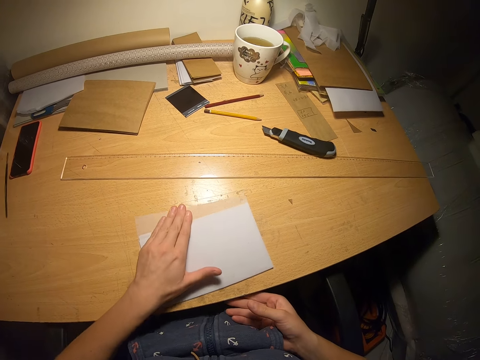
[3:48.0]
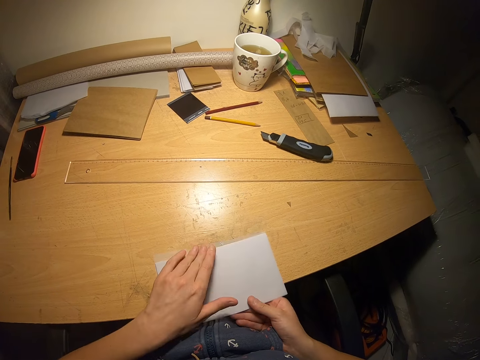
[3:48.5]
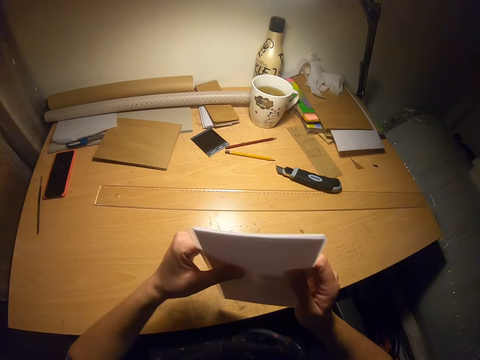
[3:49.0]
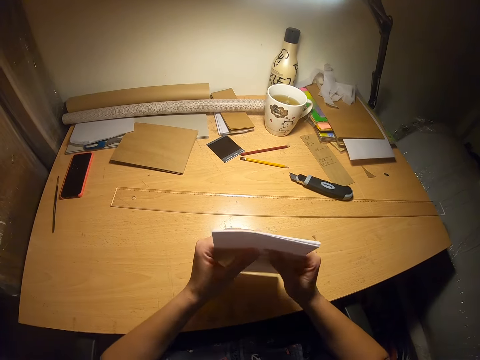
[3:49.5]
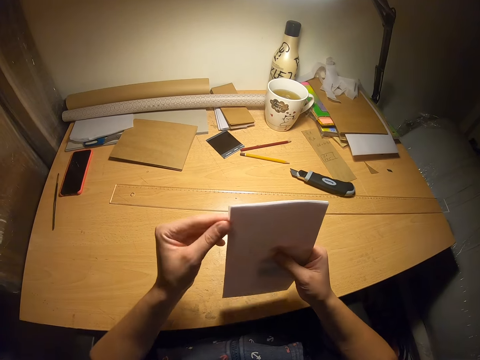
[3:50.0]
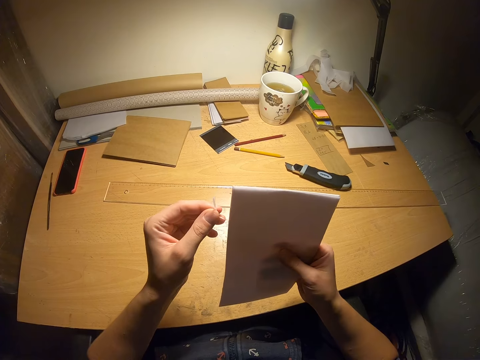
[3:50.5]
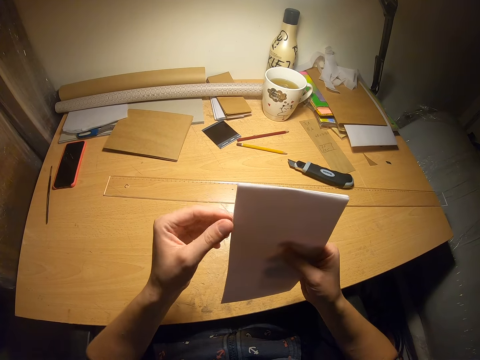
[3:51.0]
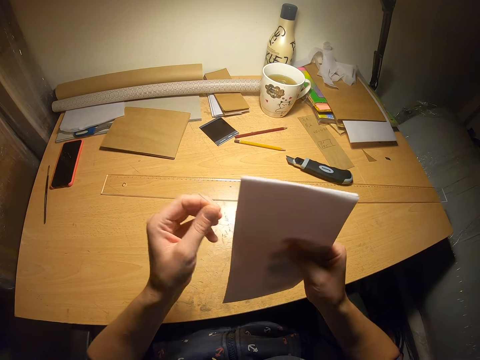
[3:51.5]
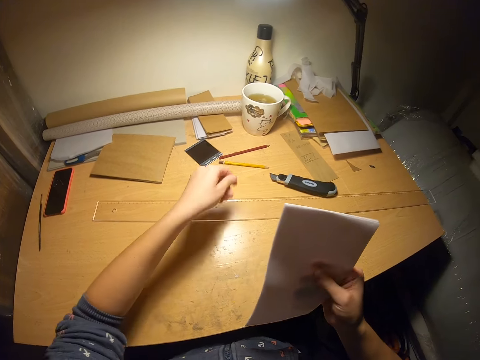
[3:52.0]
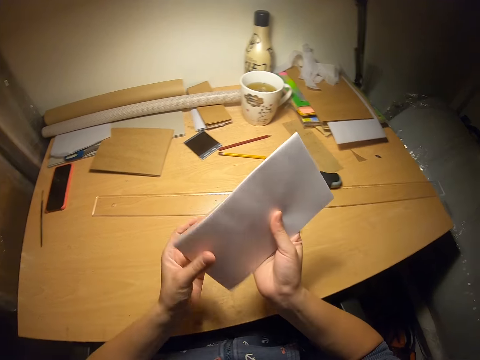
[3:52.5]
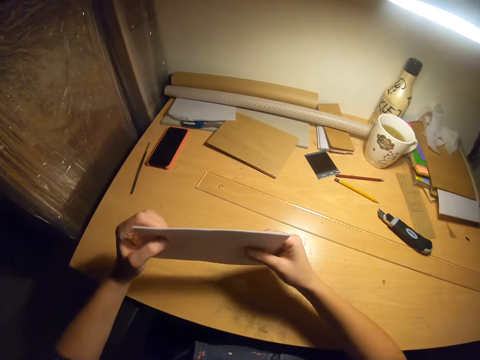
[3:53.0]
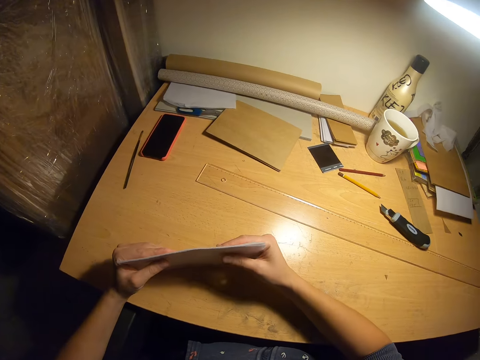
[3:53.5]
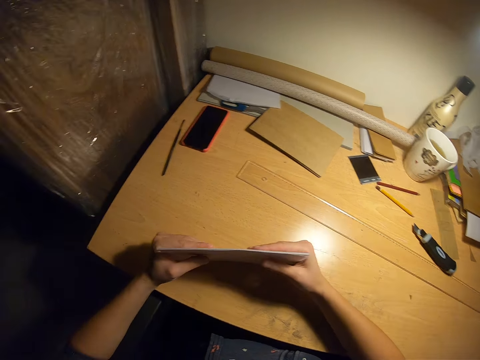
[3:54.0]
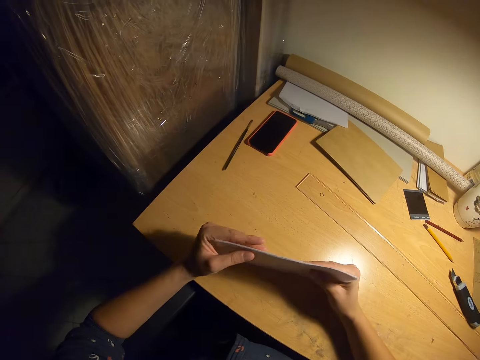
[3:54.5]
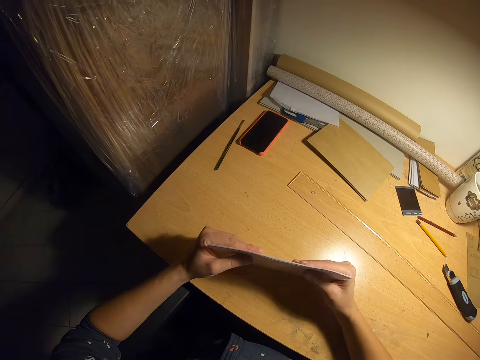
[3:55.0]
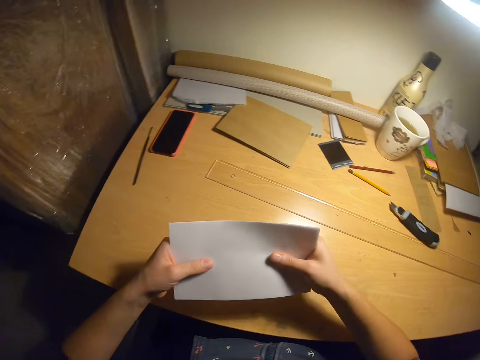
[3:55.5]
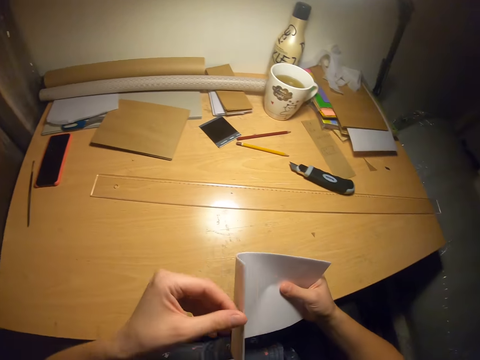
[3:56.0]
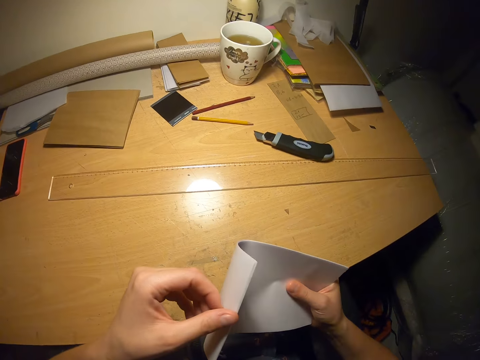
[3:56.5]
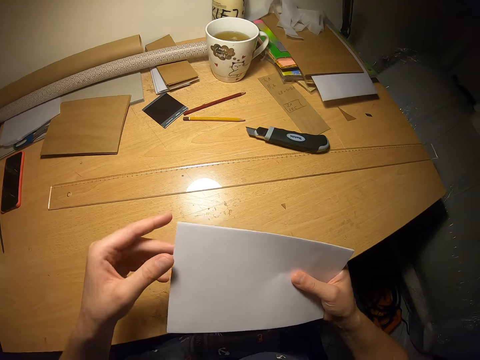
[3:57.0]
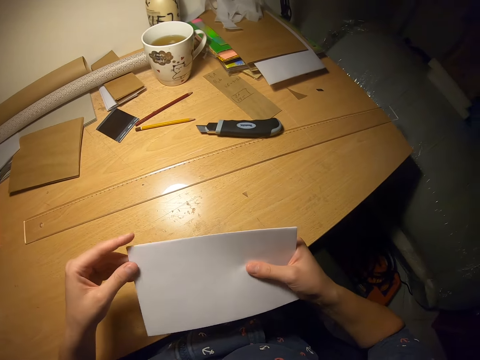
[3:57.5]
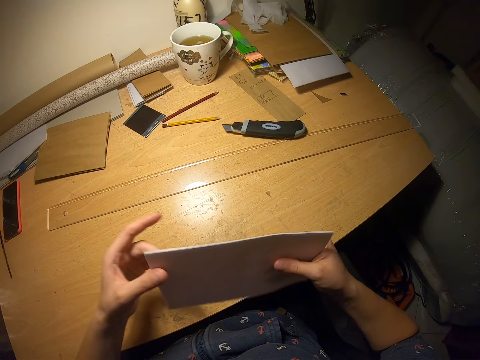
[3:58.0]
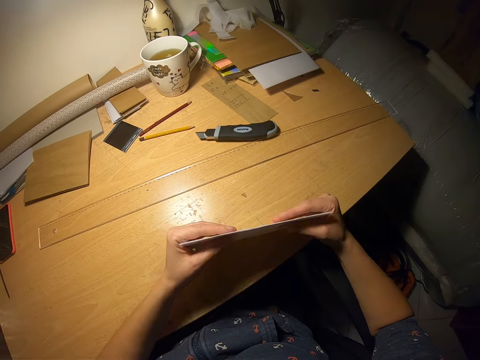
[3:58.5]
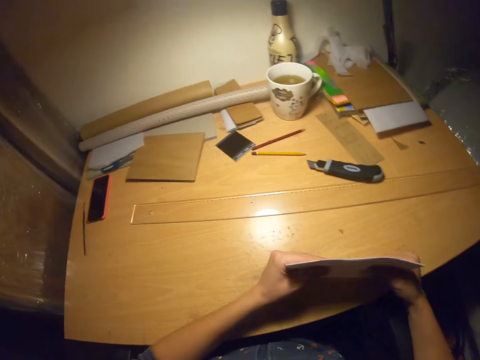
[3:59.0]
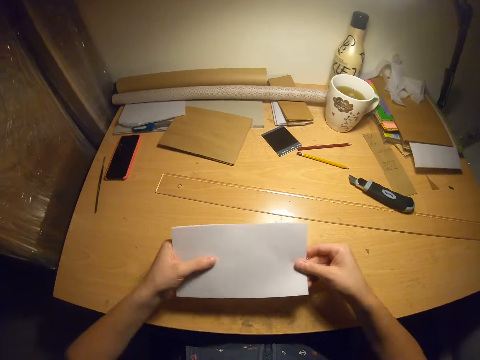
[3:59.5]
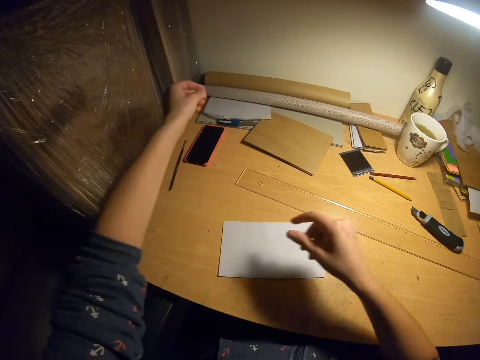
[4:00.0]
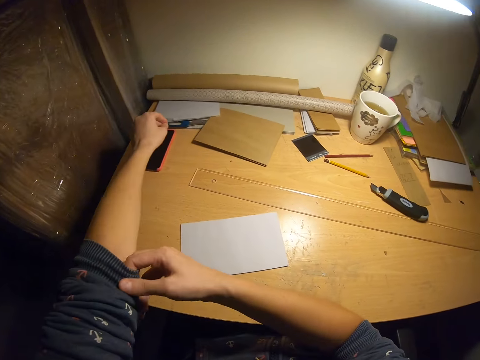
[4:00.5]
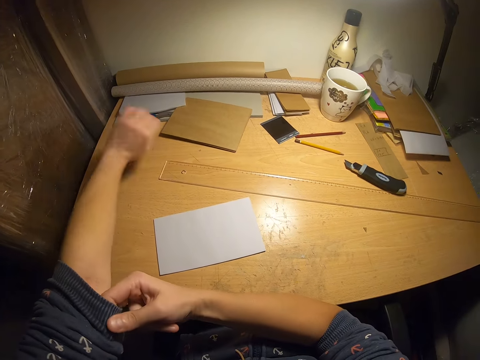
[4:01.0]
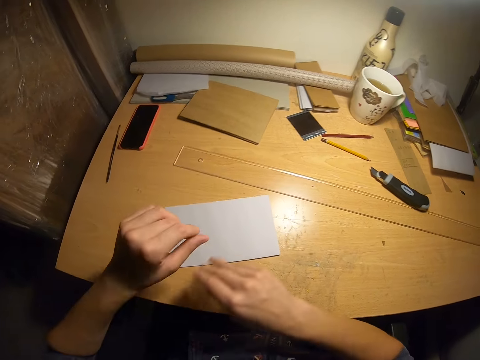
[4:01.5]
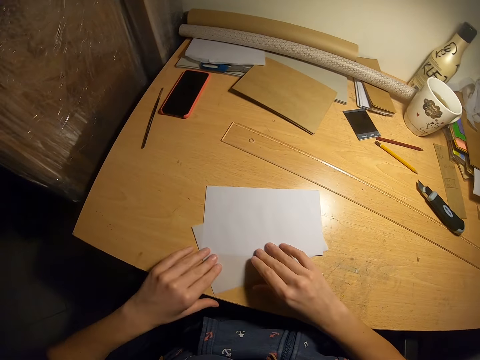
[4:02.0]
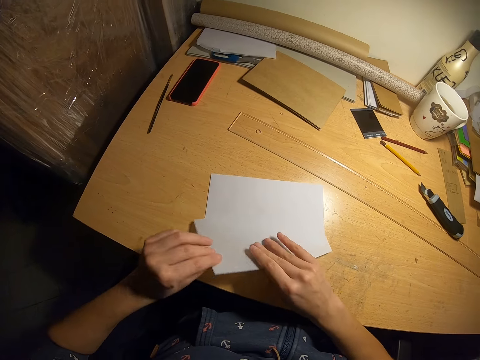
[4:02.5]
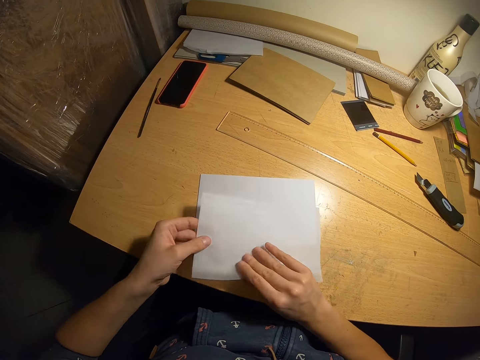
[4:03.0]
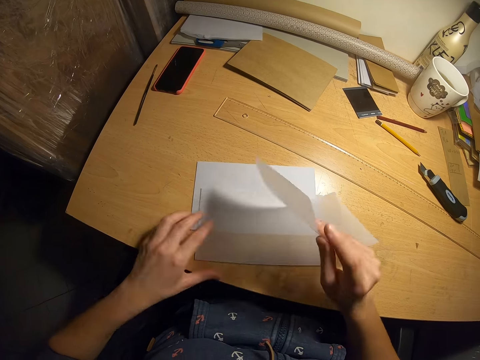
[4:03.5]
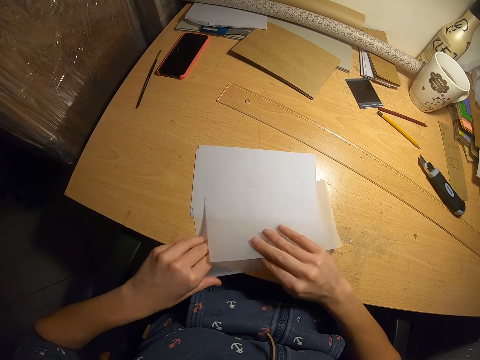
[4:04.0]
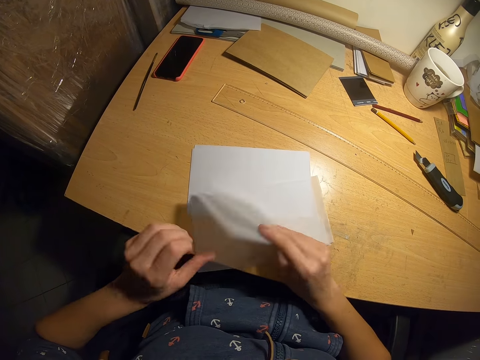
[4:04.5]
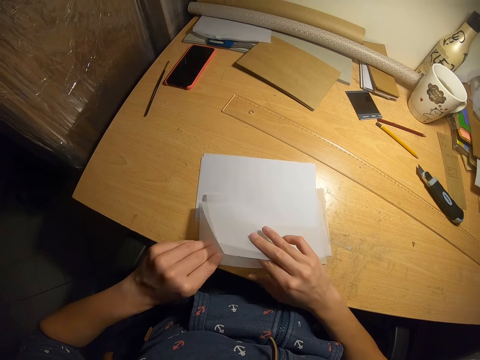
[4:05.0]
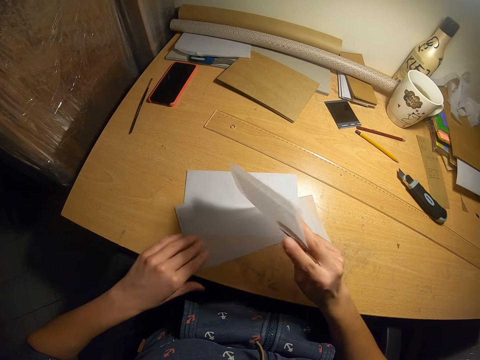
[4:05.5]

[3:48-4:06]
The camera wearer picks up the papers from the table. He arranges the papers with both hands. He takes off small pieces of paper. He throws the pieces of paper. He aligns the papers on the table. He looks over the papers. He aligns the papers. He drops the papers on the table. He adjusts his cloth with his right hand. He folds a pullover. He arranges the papers with both hands. He picks up pieces of paper from the table.

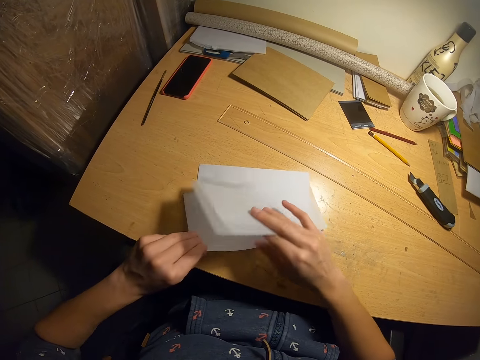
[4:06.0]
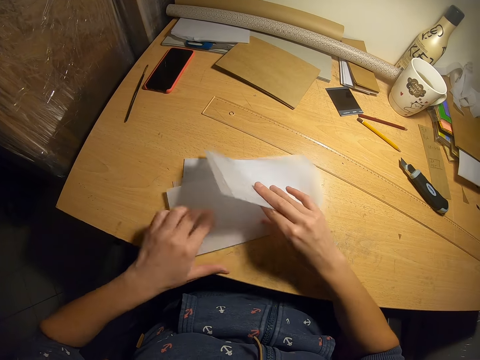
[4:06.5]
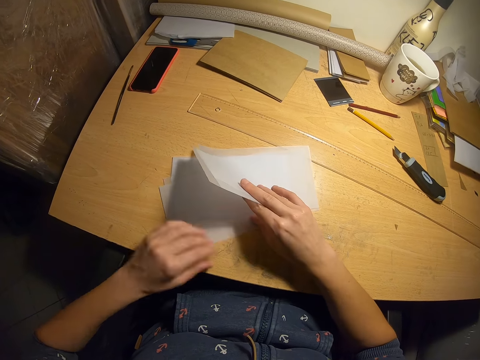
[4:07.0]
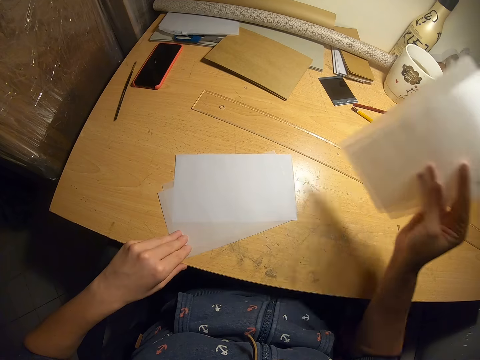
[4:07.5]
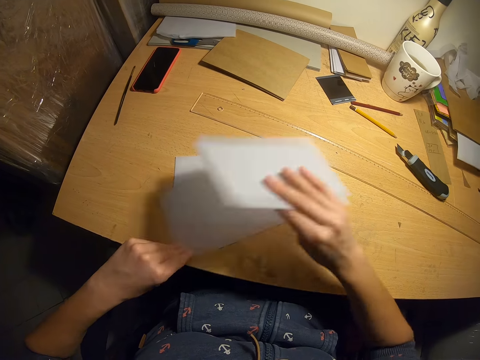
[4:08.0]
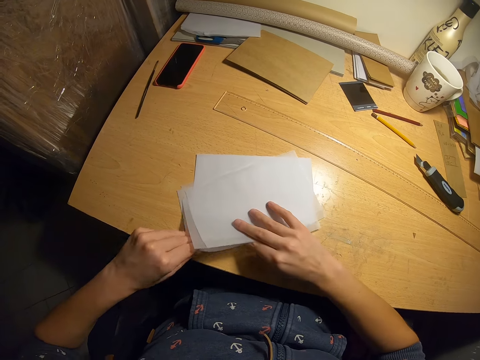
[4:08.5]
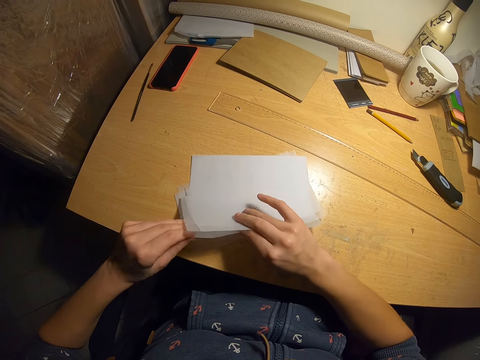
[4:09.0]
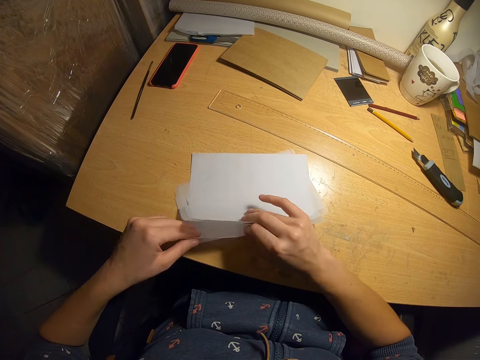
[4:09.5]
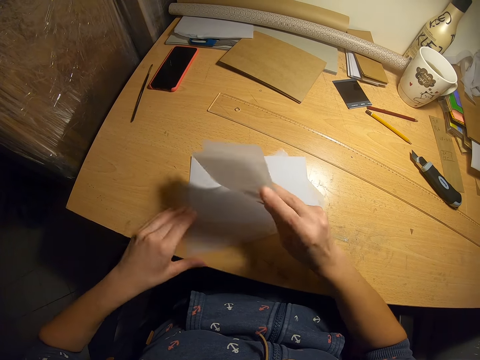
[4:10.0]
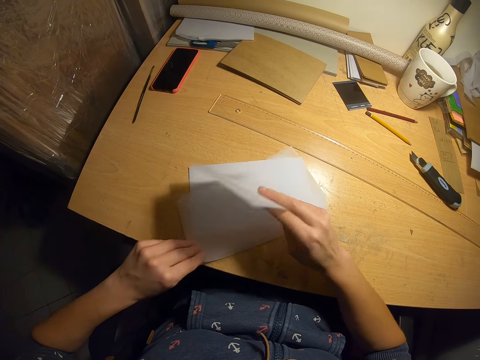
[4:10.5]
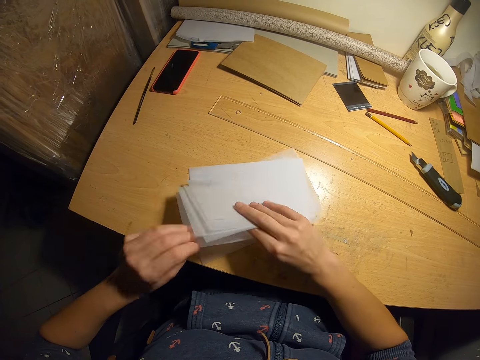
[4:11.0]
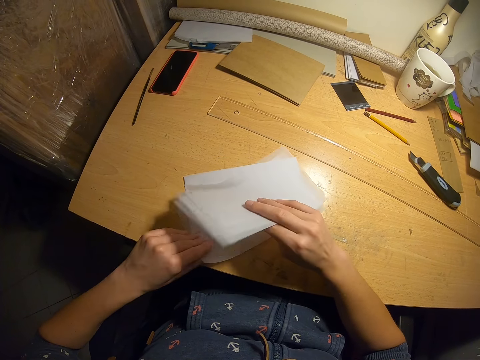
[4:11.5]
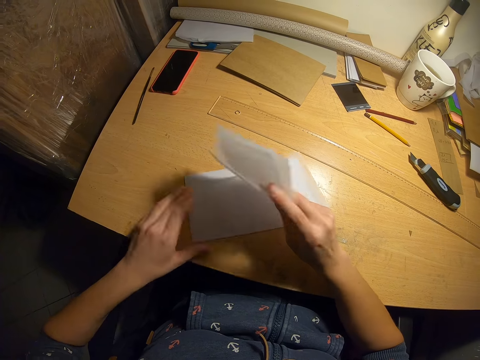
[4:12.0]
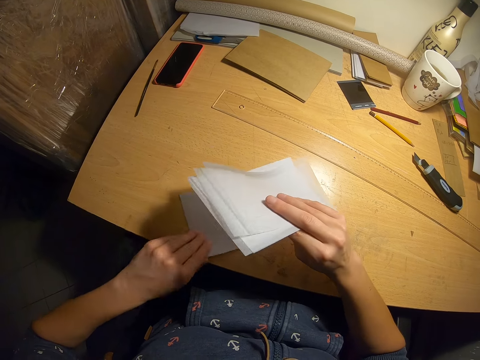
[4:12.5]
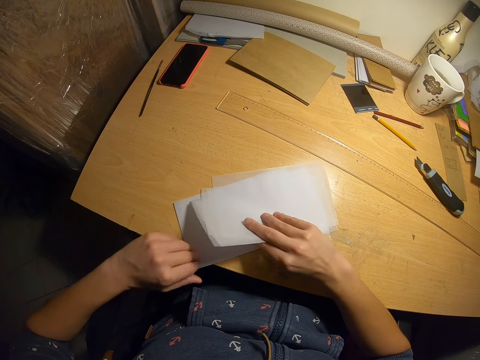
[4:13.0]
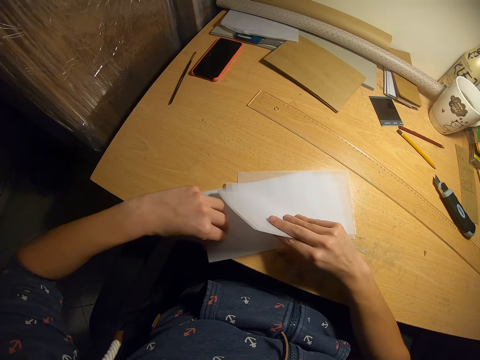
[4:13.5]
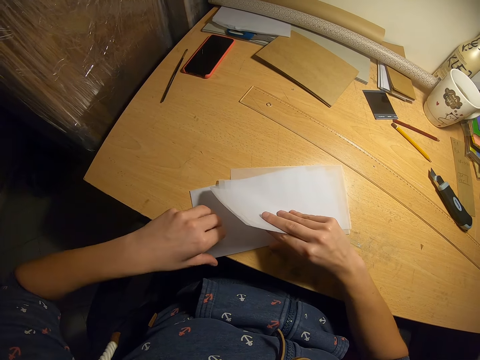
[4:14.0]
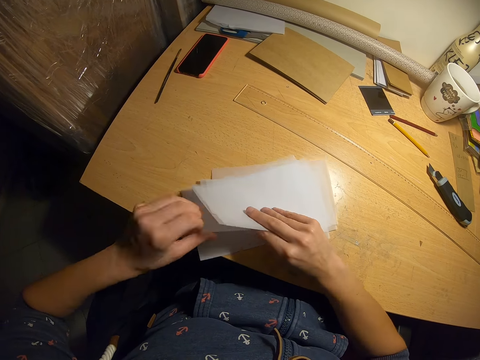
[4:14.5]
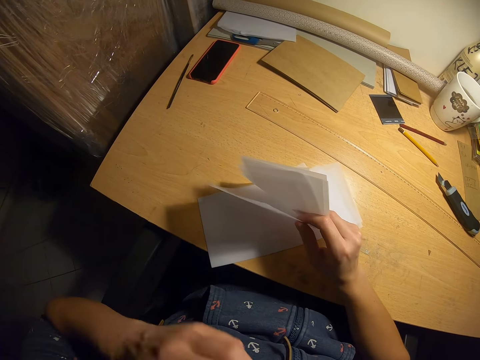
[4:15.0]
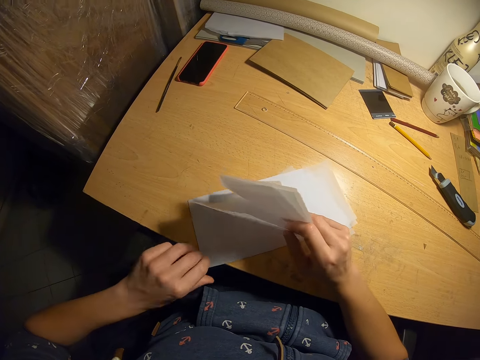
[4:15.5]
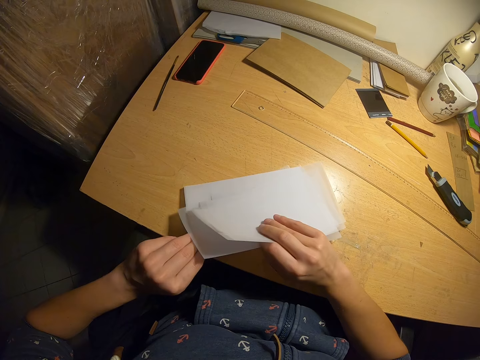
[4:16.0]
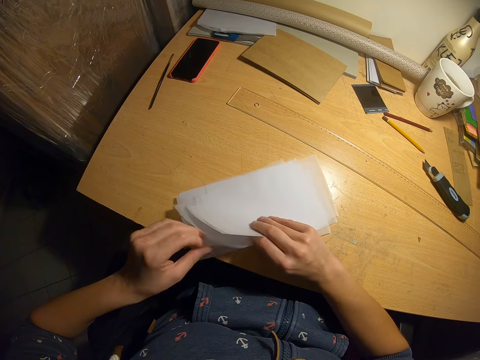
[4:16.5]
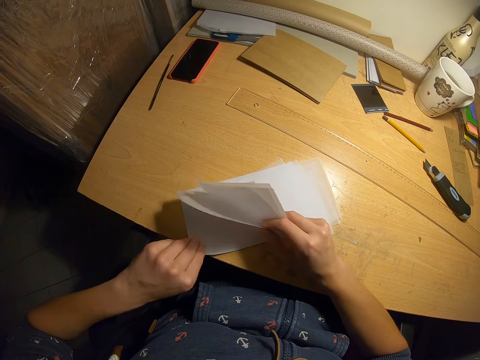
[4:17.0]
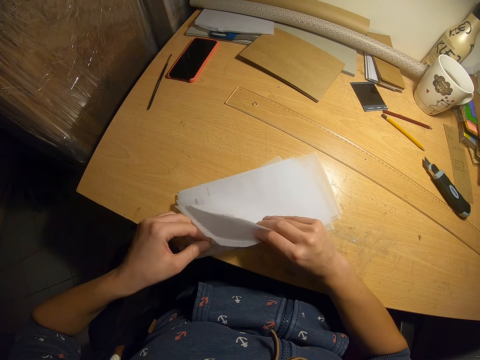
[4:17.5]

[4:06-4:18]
The camera wearer looks over the papers. They pick up the pieces of paper from the table. They lick the fingers. They pick up the pieces of paper from the table.
